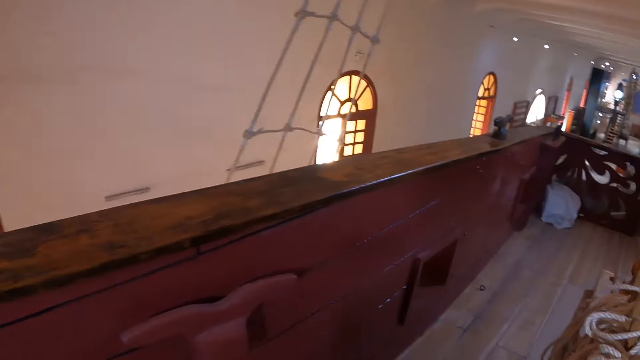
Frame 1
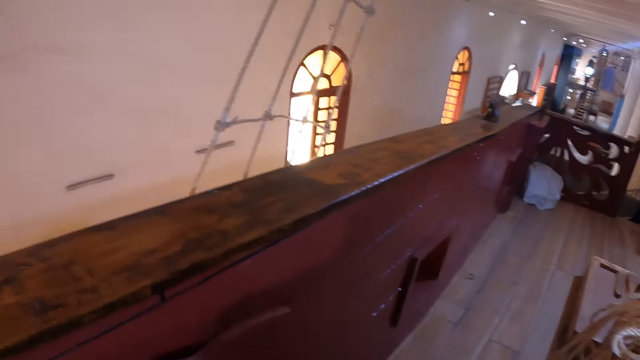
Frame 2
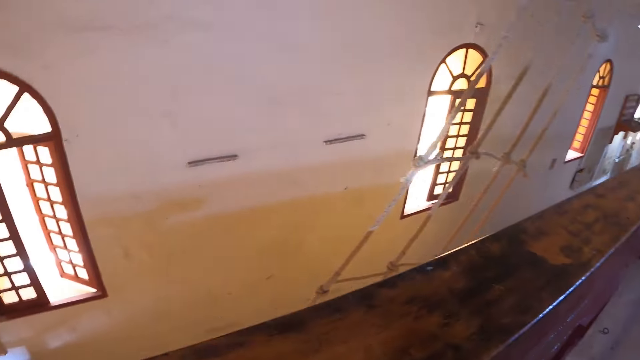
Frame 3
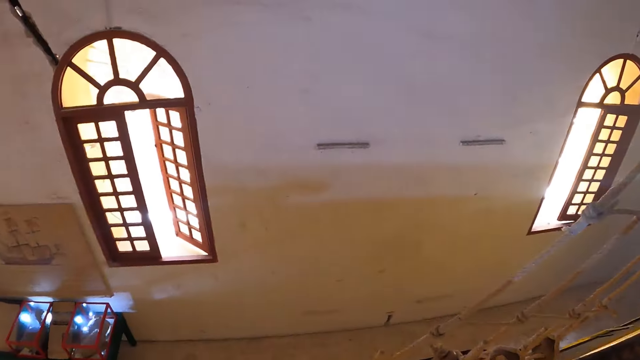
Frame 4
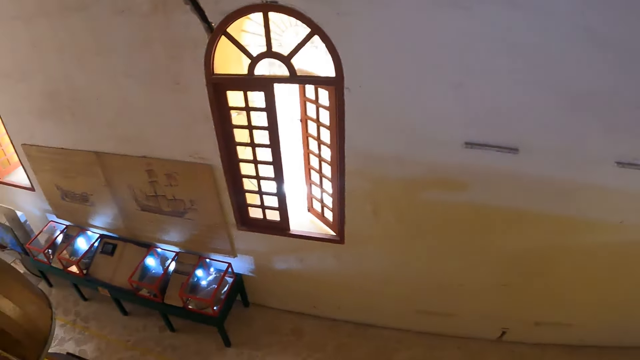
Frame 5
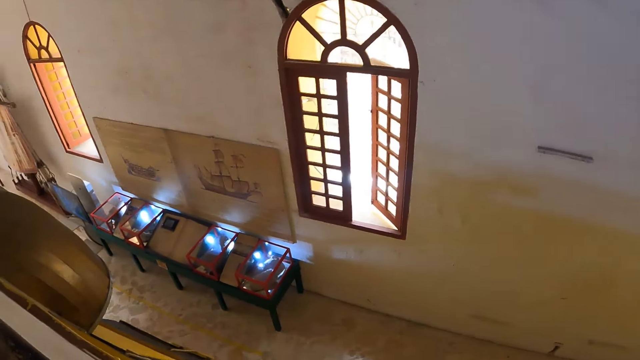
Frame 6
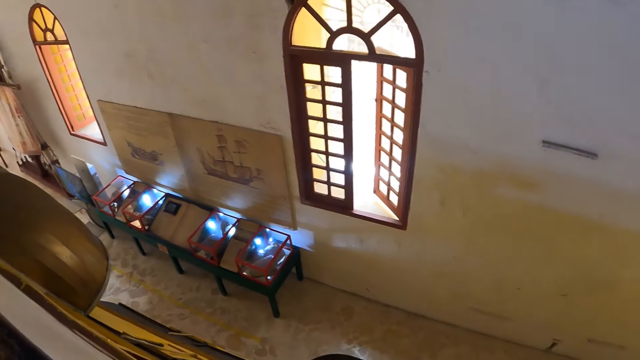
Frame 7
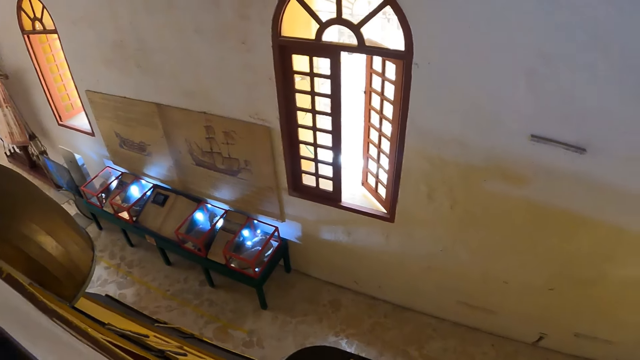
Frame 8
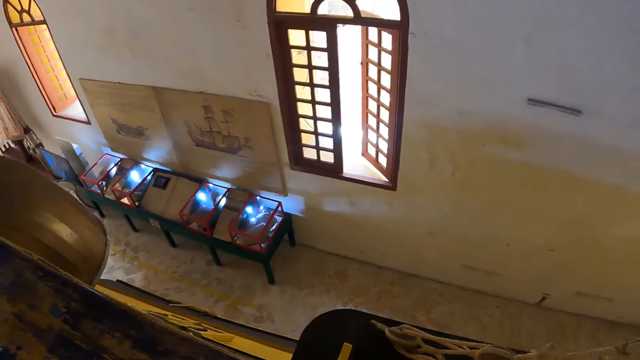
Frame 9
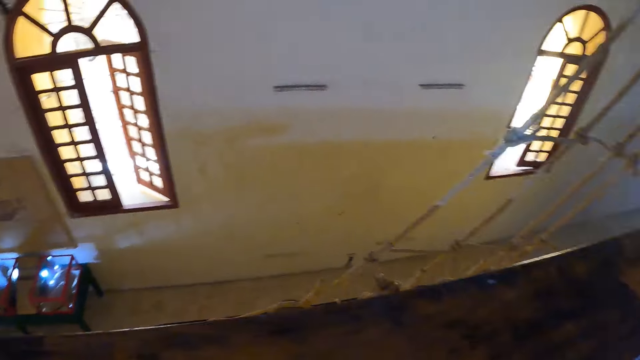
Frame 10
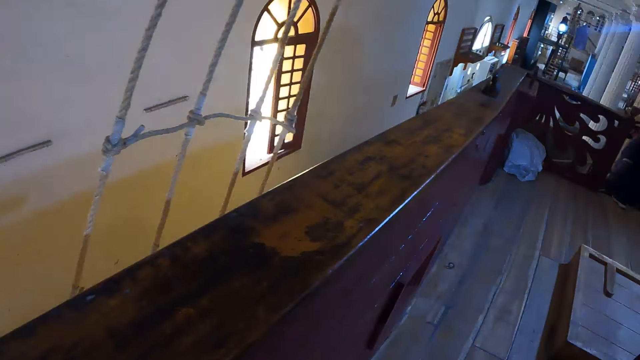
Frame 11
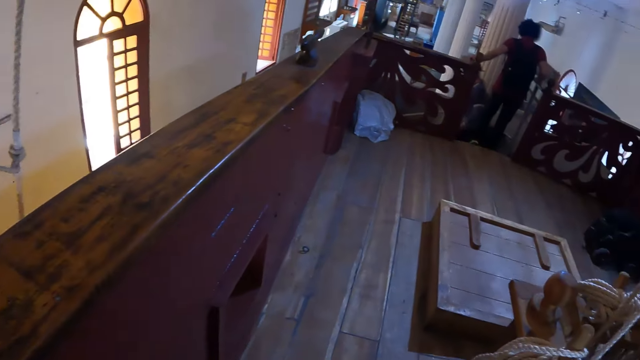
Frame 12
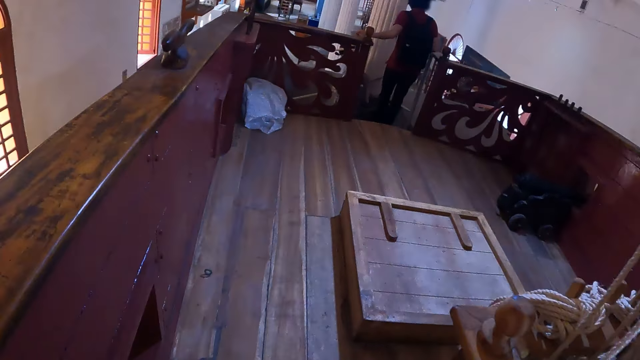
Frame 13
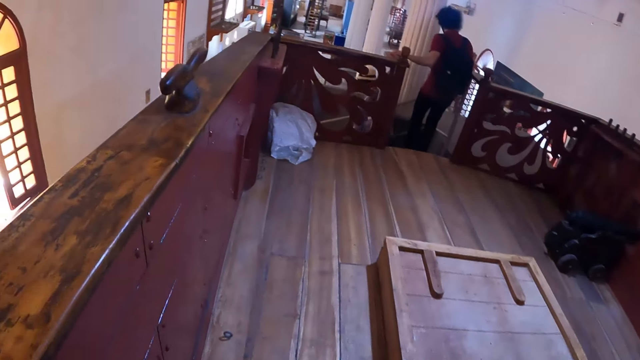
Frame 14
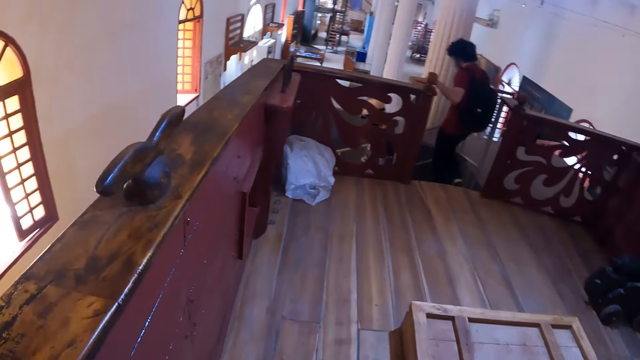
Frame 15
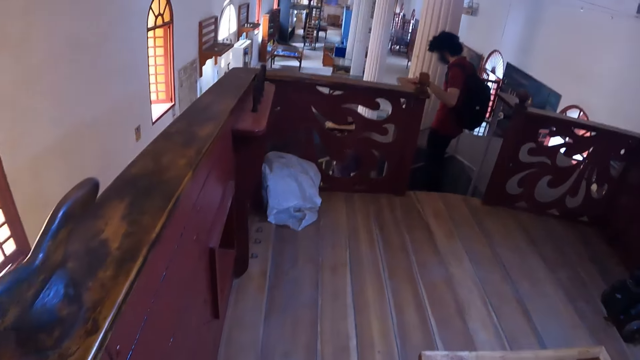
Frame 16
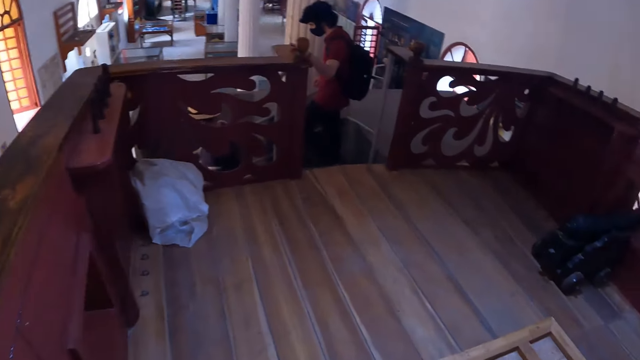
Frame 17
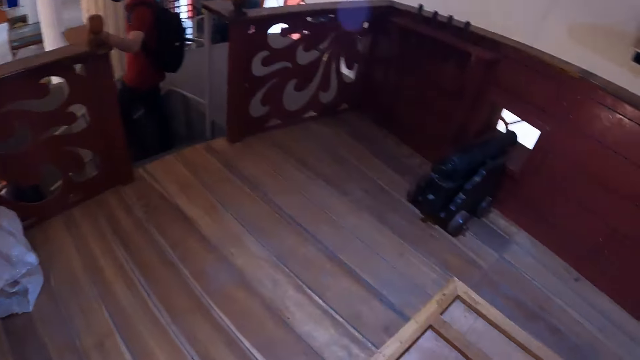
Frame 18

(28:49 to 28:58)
The camera wearer looks around. They walk around.

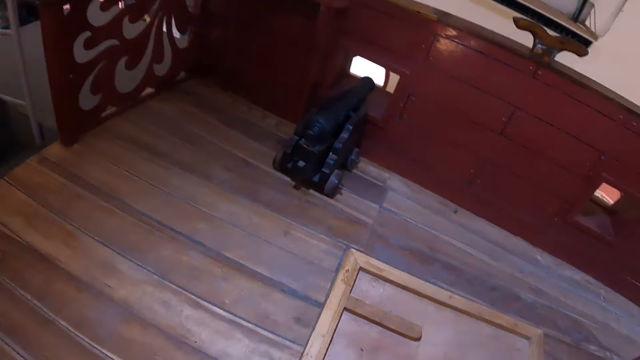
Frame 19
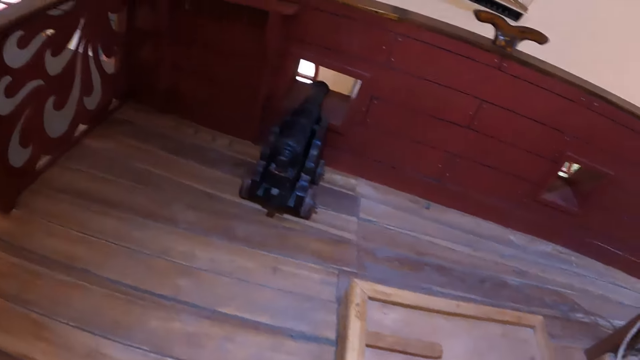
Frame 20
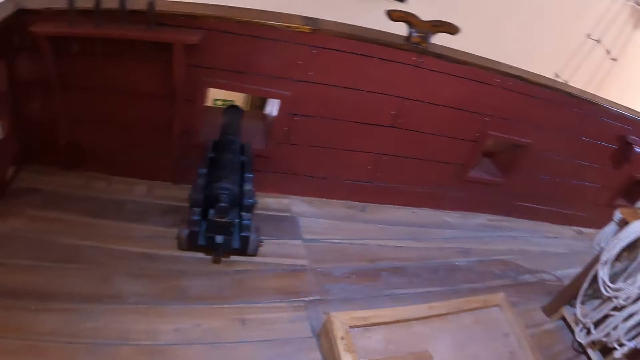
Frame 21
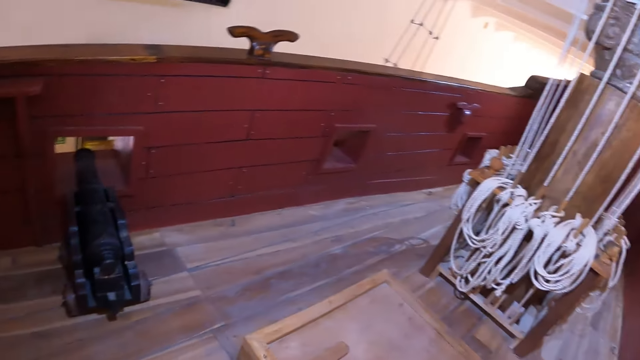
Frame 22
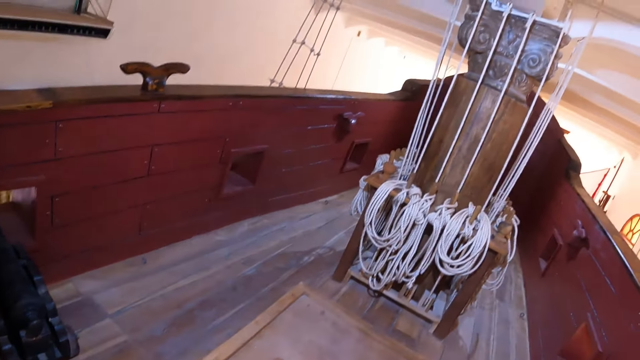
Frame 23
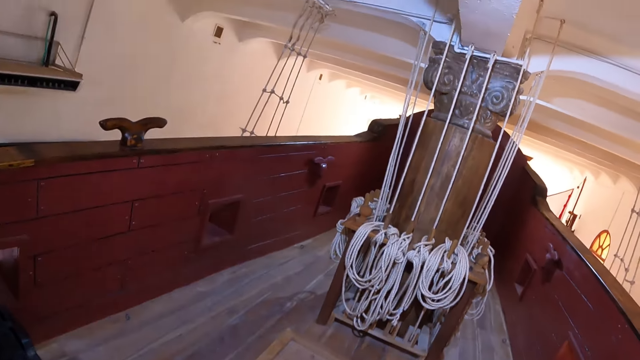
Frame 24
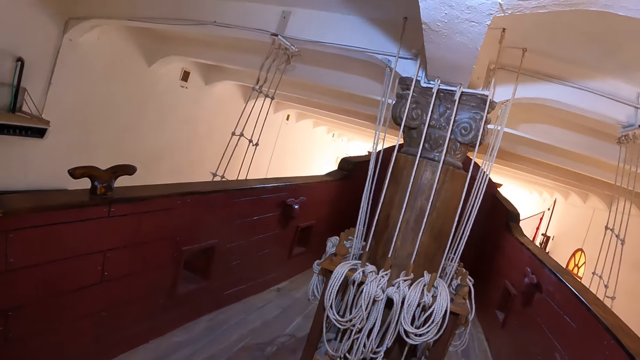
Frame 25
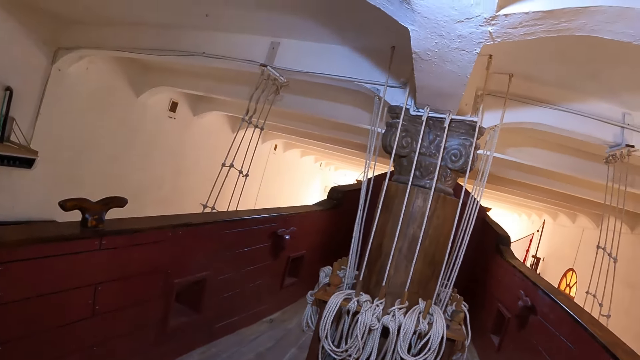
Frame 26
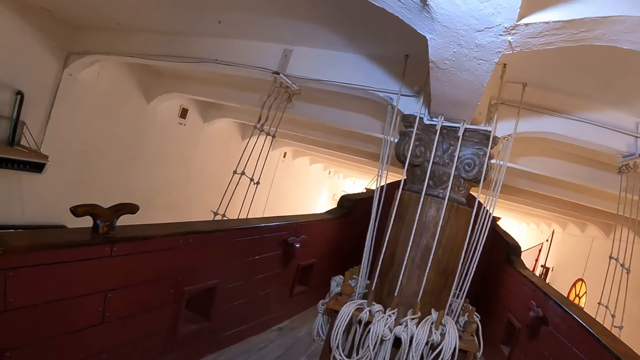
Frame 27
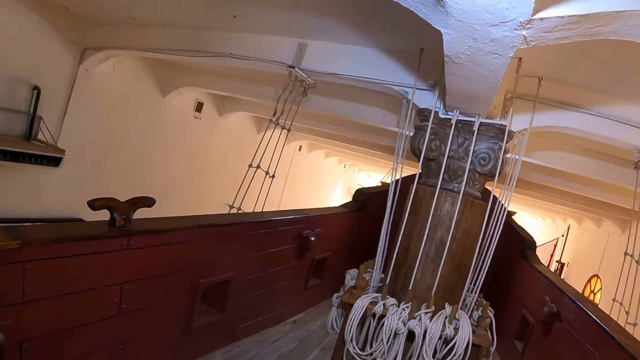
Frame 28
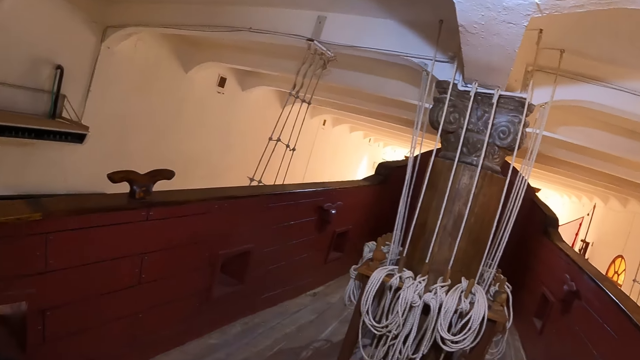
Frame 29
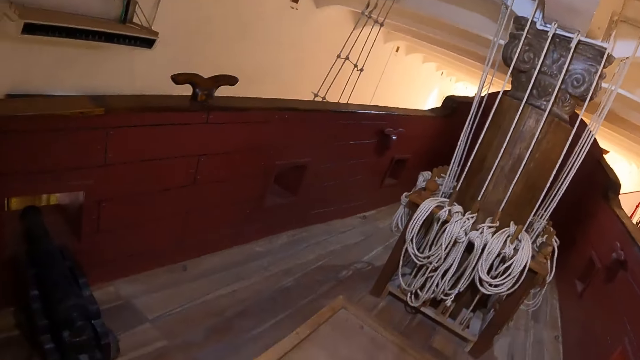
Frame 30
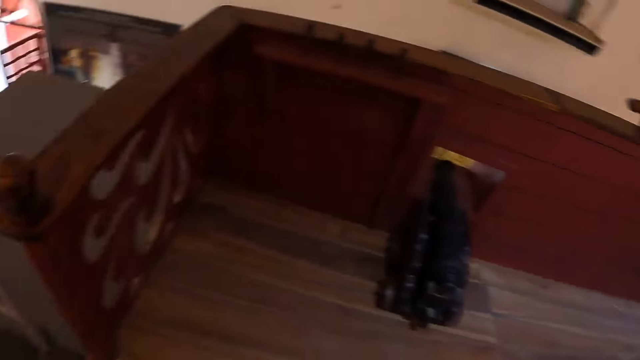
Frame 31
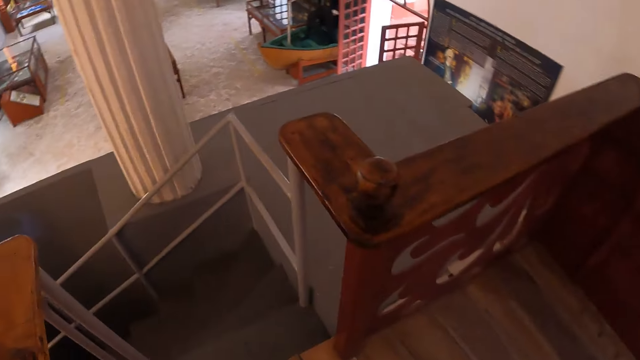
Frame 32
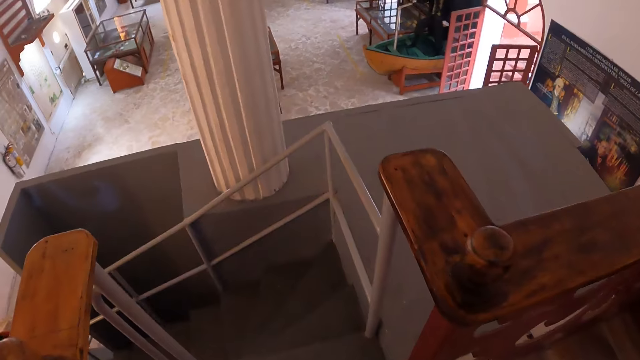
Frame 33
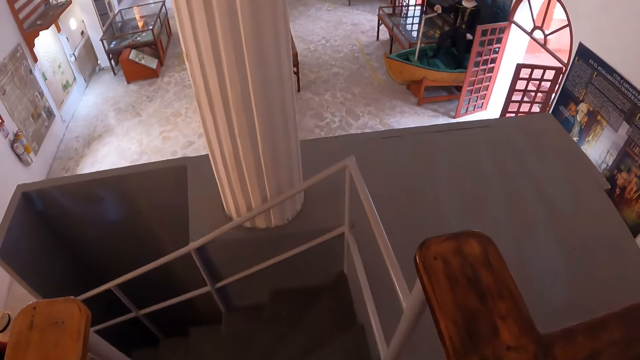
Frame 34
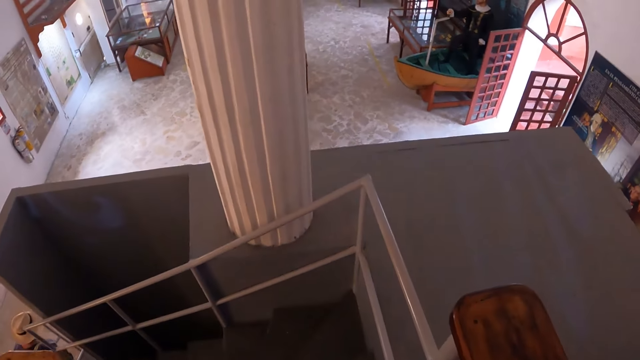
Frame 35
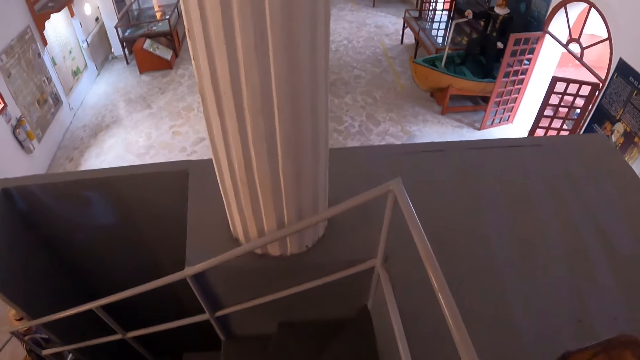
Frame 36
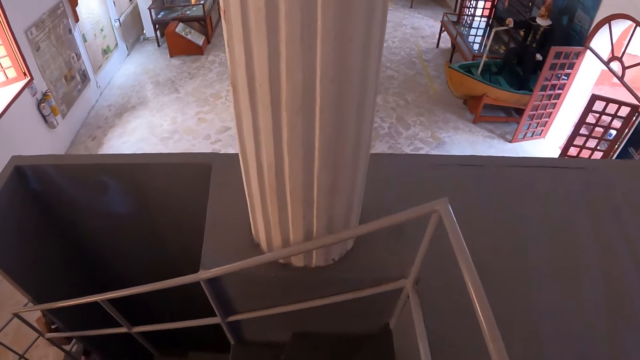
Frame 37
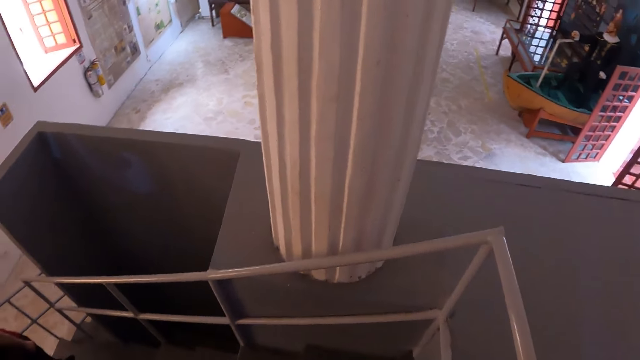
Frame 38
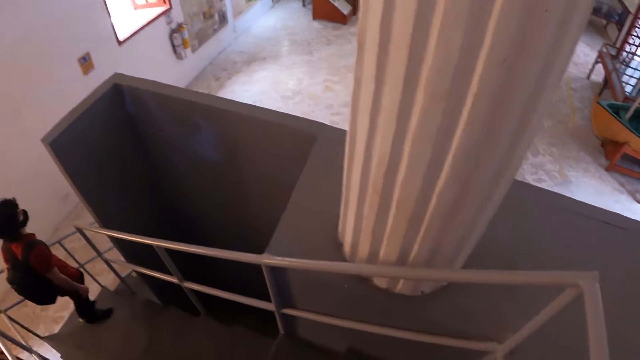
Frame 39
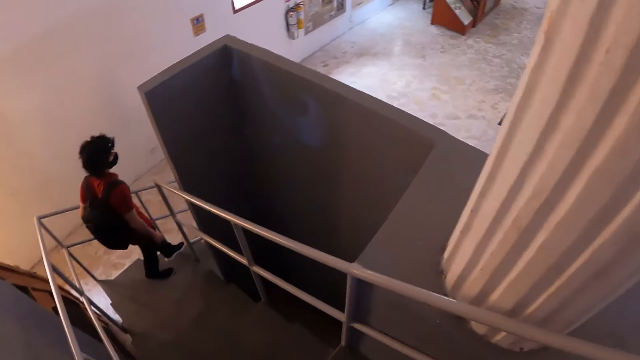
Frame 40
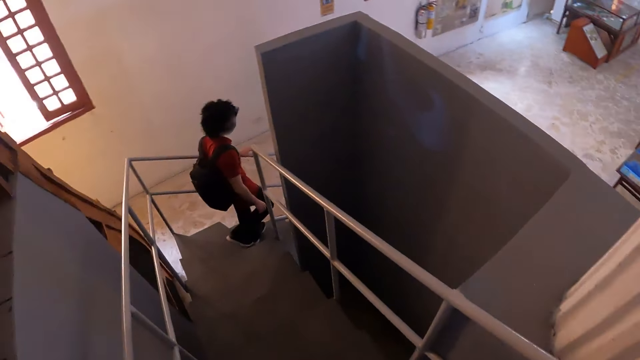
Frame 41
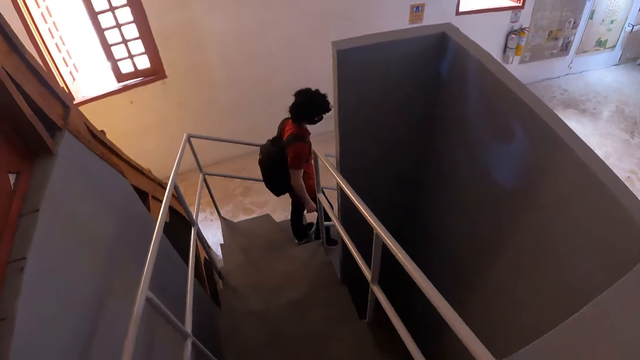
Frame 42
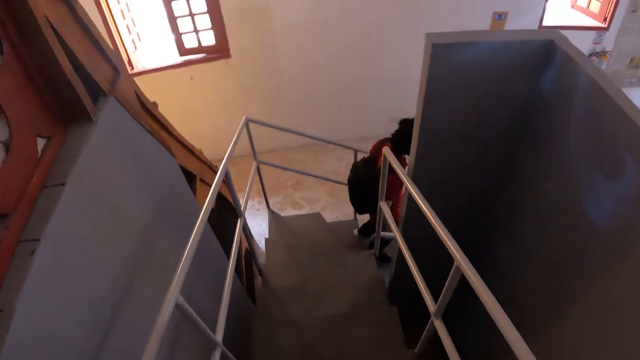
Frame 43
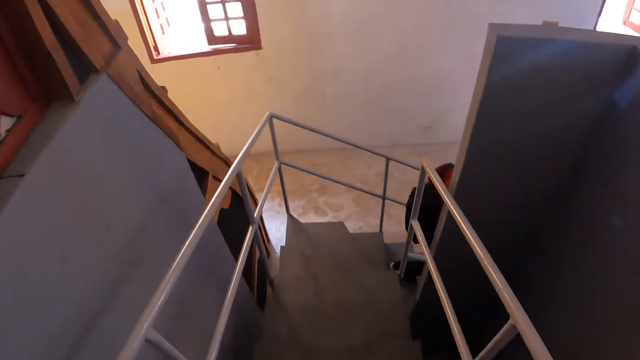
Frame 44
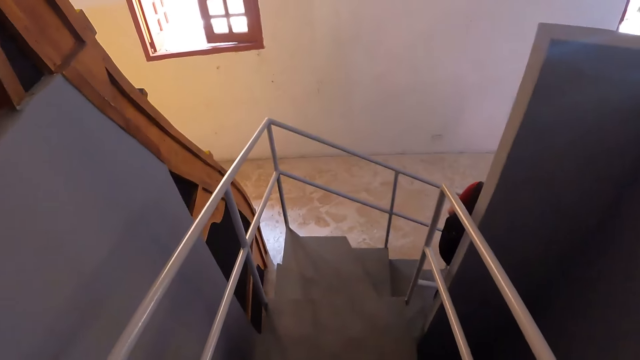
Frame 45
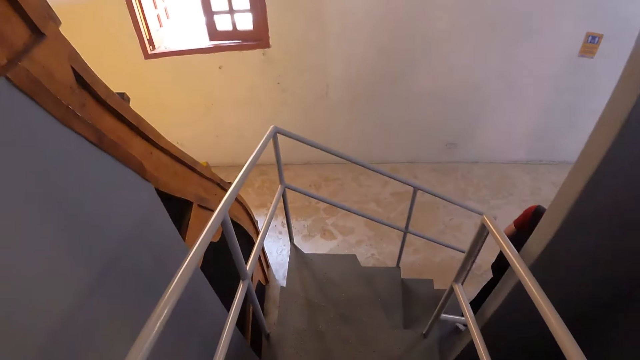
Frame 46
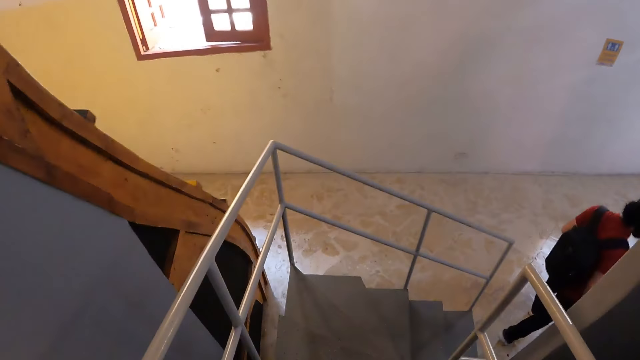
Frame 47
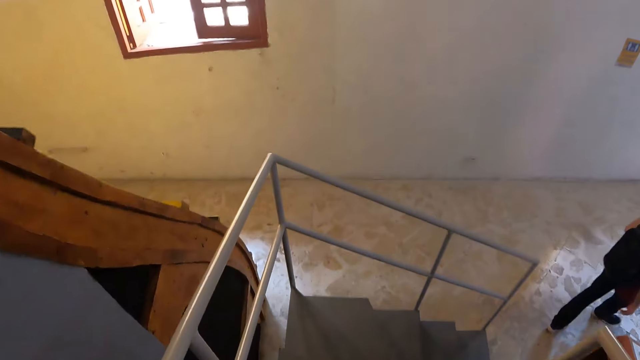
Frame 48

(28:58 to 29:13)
The camera wearer looks around. They walk down the stairs.
